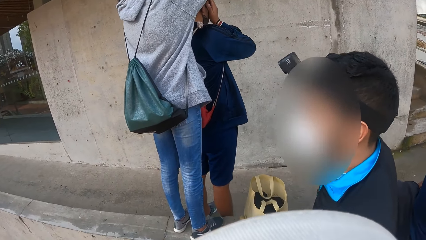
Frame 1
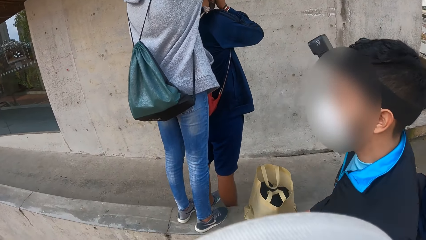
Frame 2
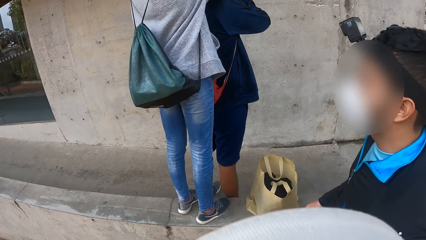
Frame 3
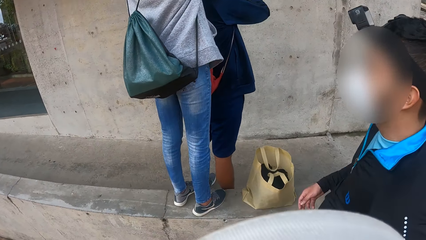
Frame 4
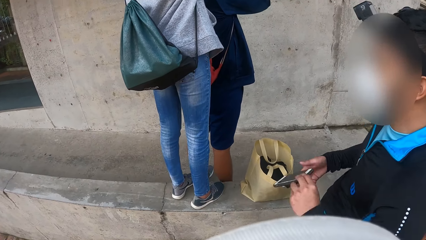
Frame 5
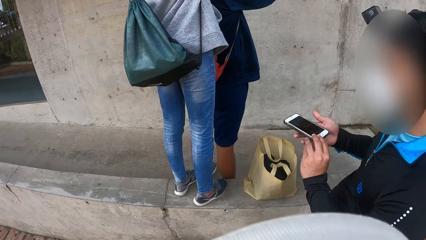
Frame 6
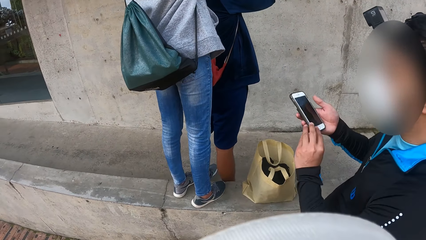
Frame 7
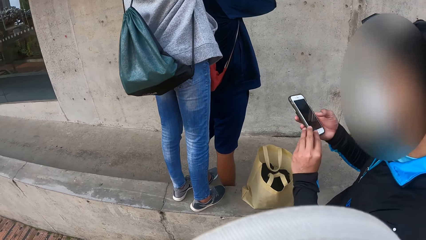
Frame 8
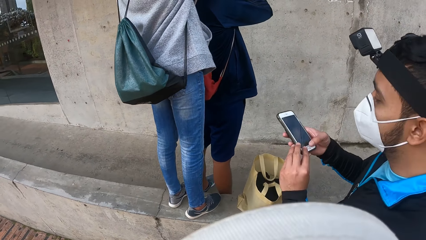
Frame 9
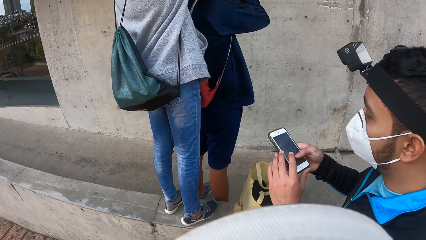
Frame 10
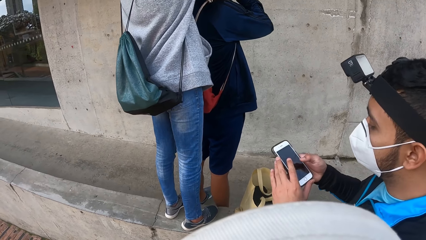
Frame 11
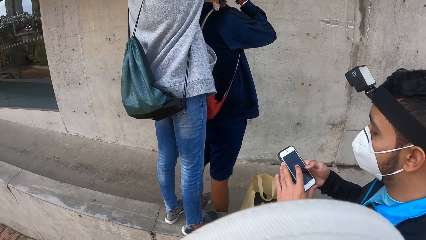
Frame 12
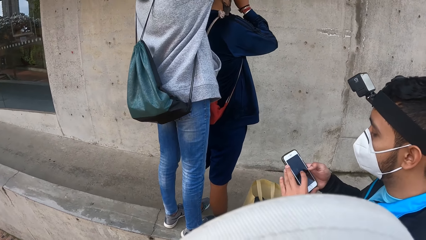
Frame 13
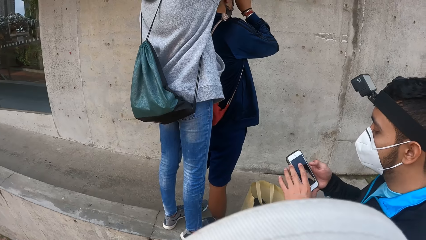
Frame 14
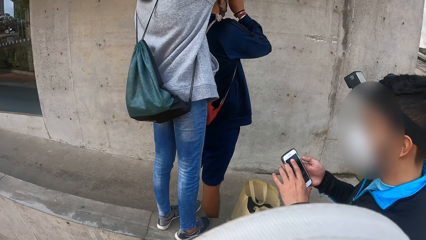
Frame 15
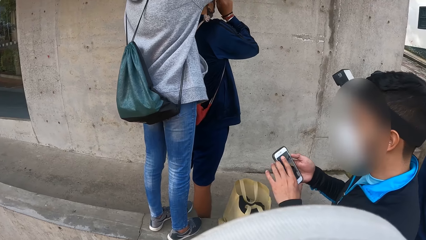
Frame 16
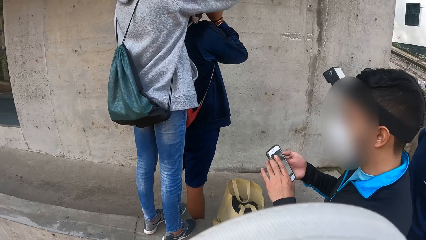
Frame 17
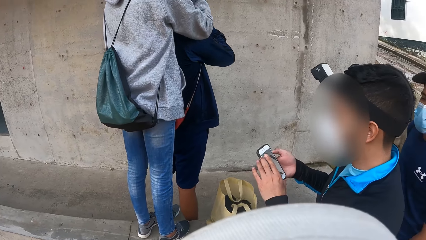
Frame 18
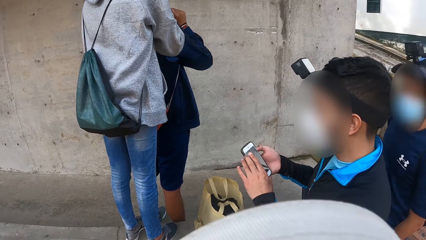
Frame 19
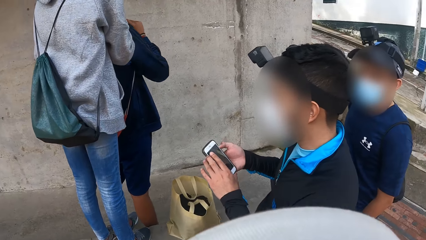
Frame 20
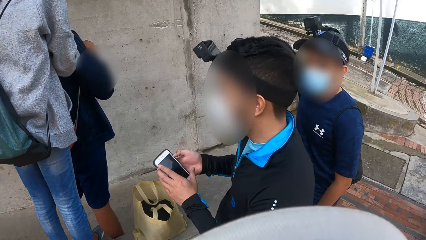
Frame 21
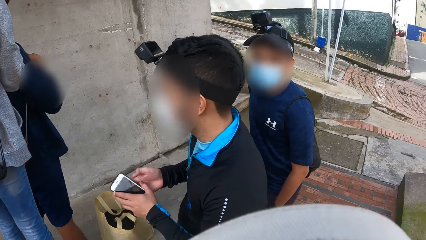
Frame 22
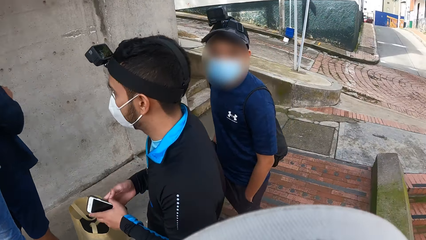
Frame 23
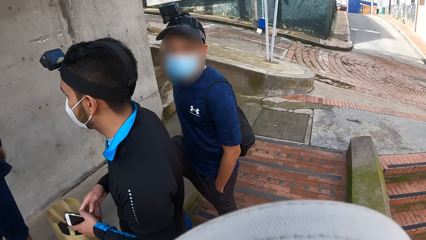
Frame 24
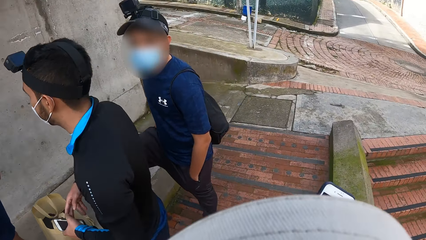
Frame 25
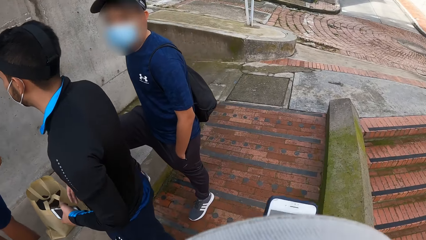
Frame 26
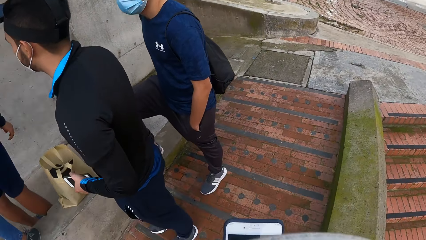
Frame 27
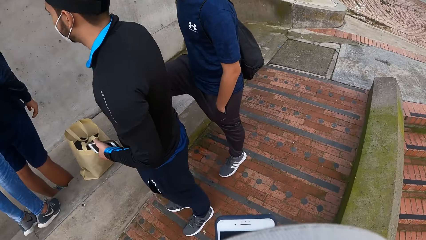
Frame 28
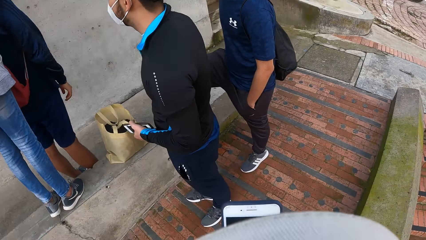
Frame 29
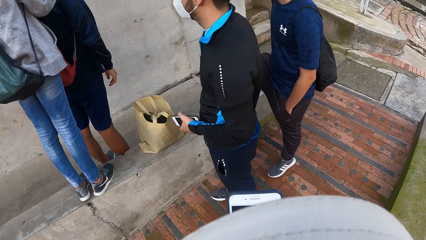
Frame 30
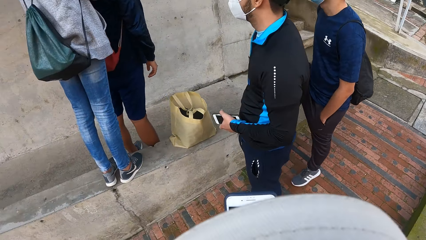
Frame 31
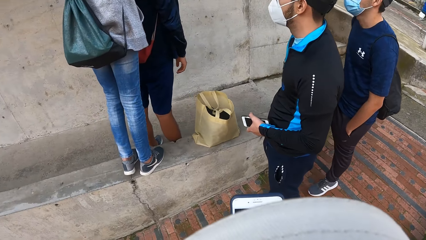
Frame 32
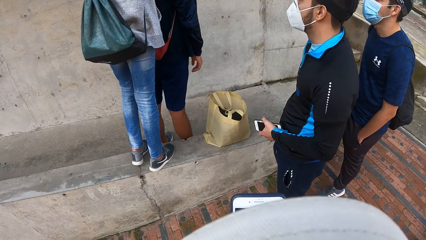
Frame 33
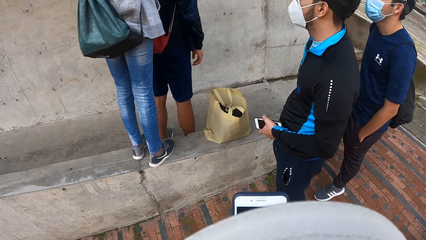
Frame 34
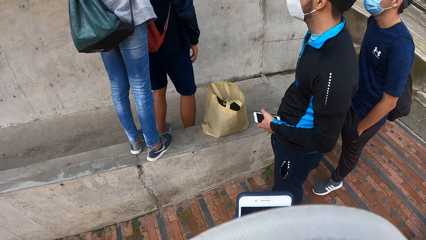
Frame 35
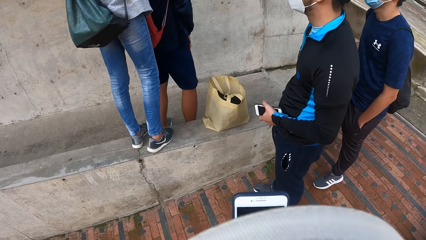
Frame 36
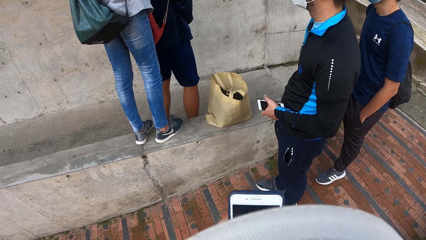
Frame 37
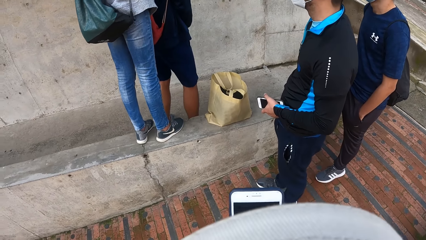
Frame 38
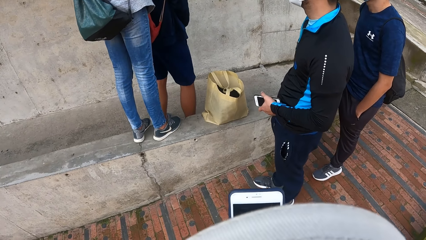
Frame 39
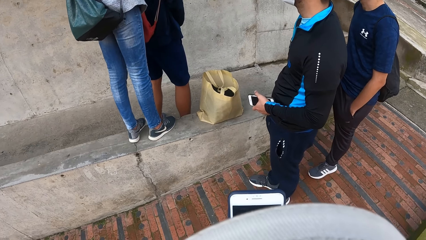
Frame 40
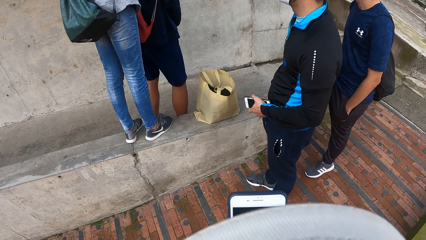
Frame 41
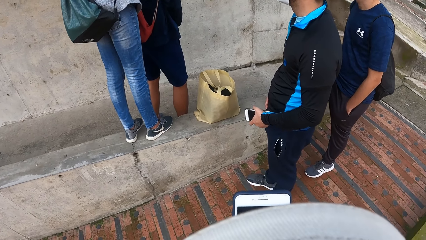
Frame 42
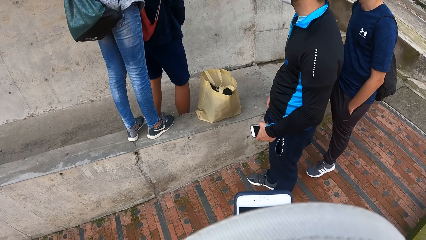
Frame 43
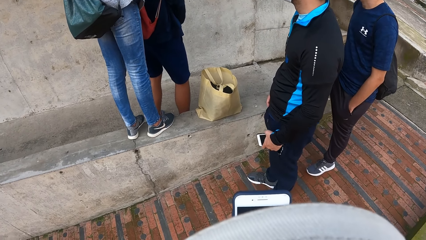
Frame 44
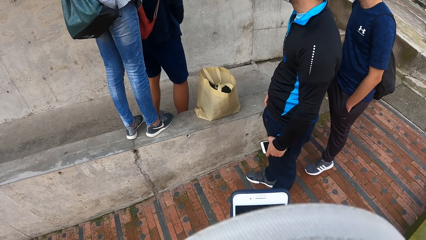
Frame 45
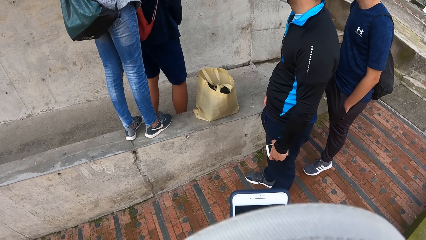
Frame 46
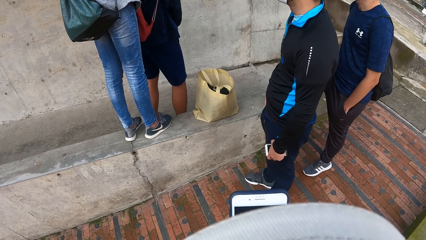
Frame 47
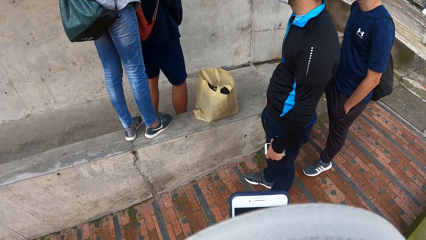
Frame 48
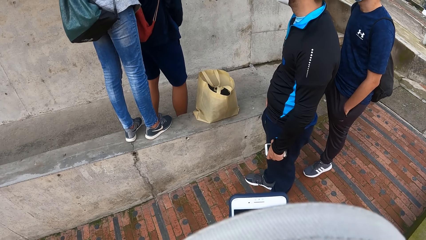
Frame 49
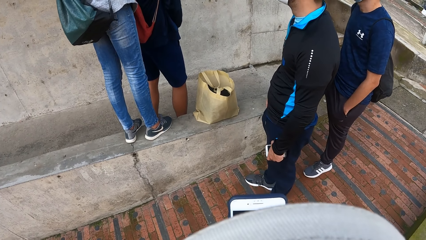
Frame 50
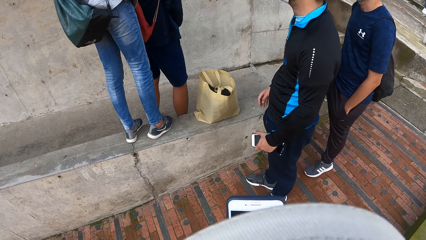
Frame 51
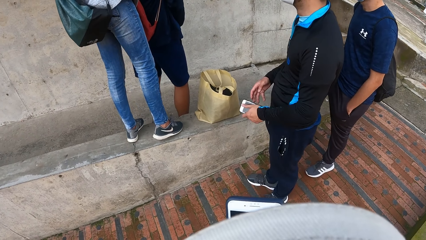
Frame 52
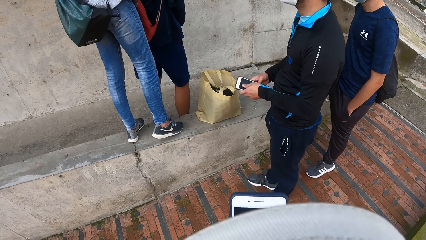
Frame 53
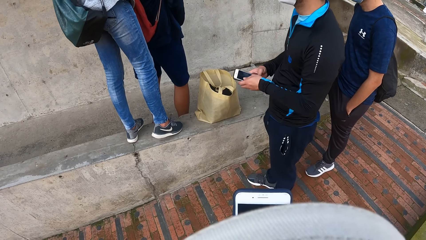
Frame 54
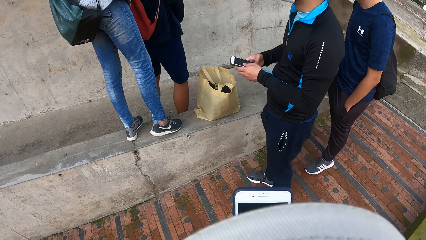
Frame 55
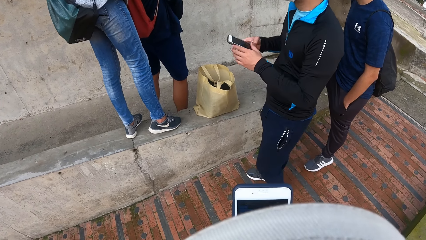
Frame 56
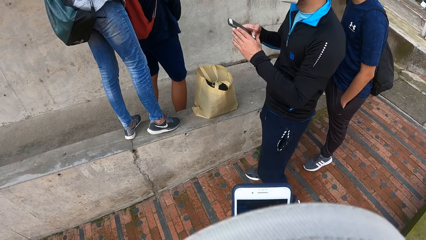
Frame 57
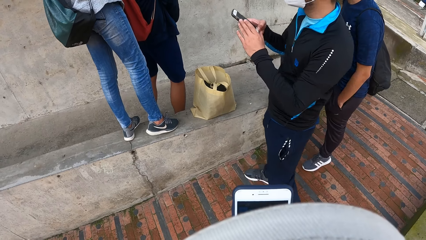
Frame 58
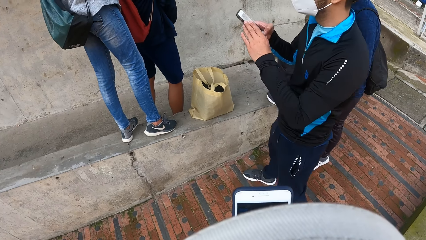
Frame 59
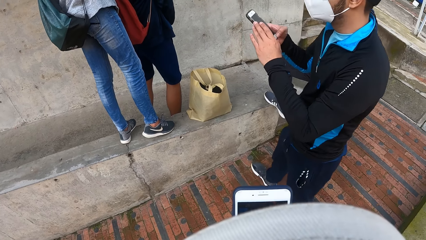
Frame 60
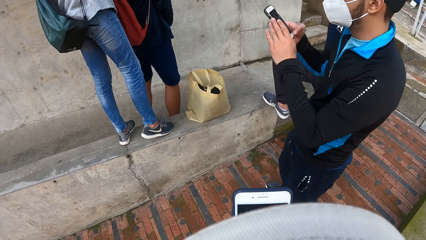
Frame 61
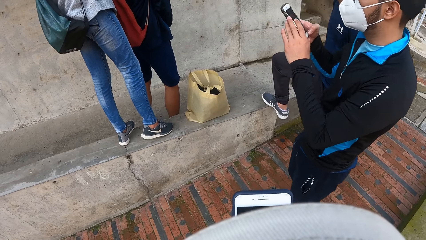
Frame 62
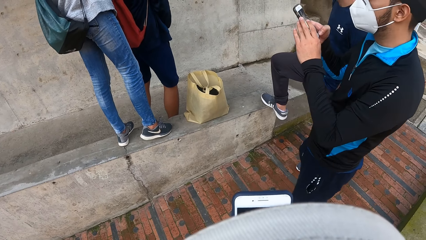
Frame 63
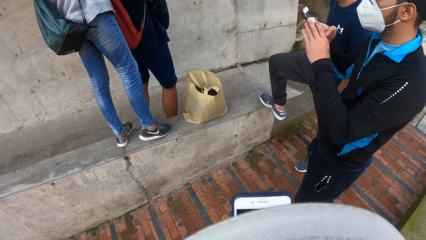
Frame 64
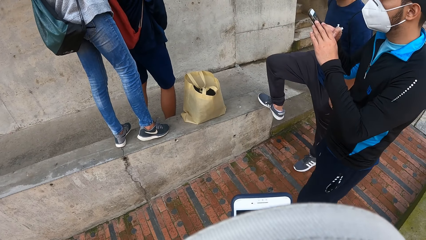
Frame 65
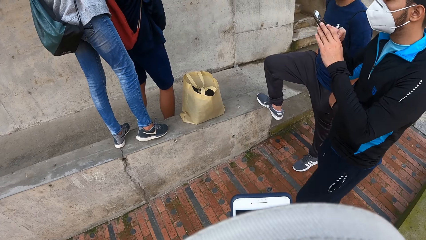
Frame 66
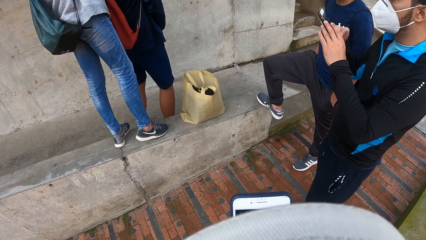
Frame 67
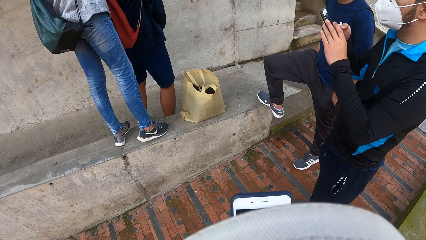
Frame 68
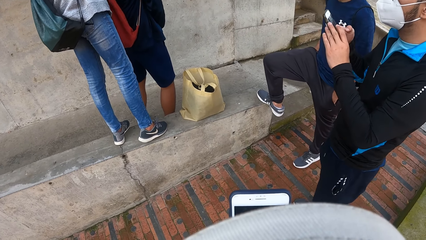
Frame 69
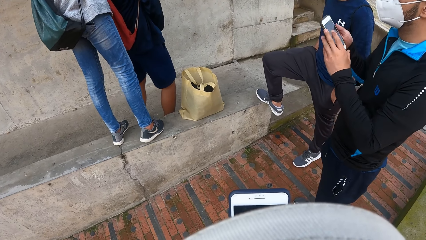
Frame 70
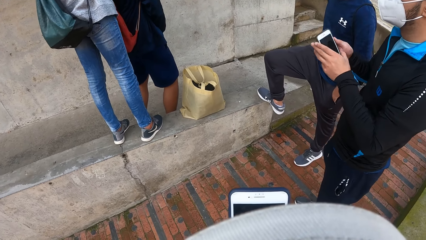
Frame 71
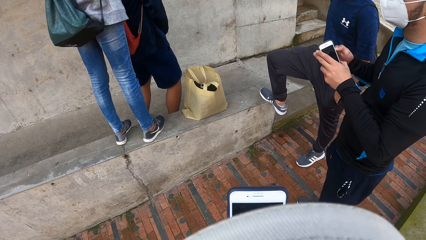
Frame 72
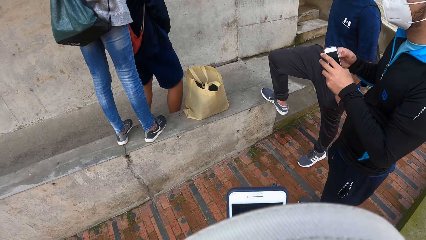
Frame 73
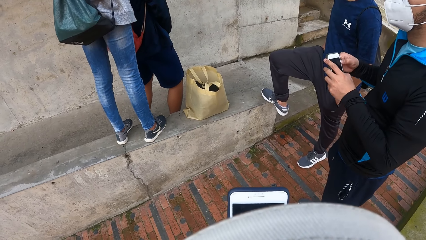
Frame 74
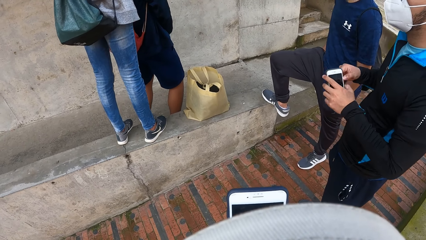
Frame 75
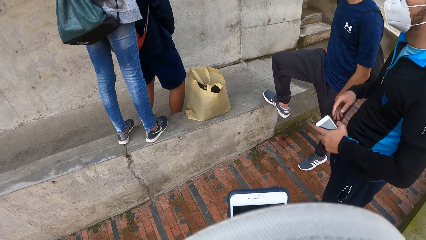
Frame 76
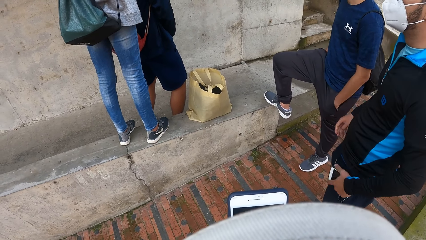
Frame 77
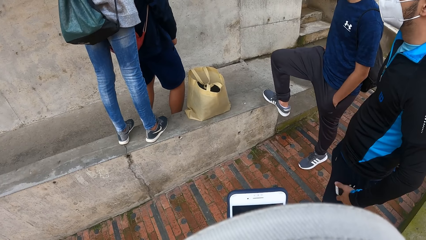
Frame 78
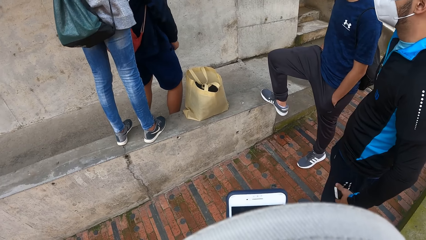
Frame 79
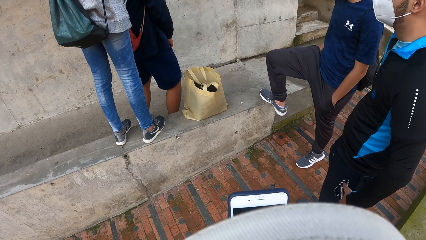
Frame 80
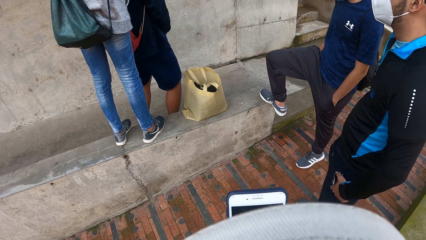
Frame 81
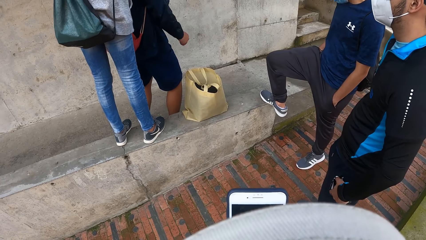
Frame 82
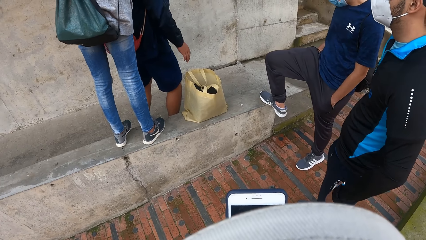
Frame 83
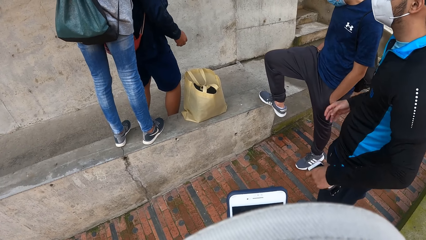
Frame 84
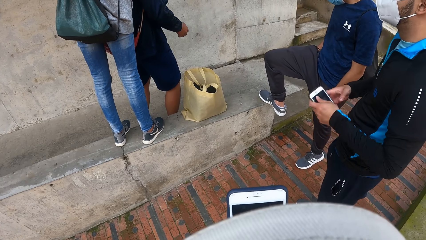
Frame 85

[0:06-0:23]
The man holds a phone in his right hand. He operates the phone with his hands. He holds the phone in his left hand. The camera wearer looks around. He operates a phone with his hands. He holds the phone. The man operates the phone with his hands. He passes the phone to his left hand.
